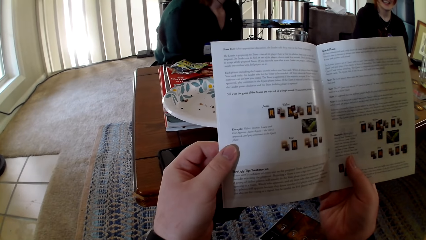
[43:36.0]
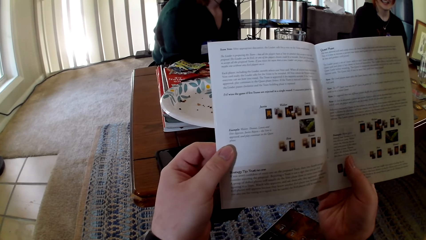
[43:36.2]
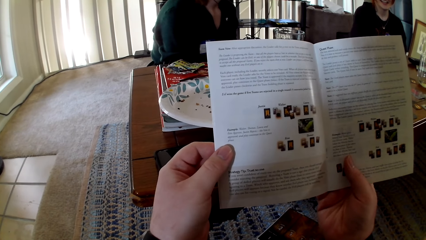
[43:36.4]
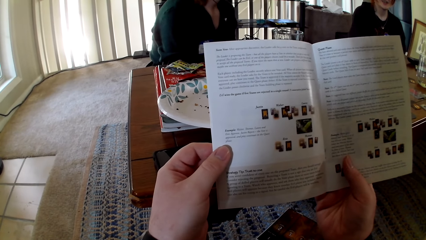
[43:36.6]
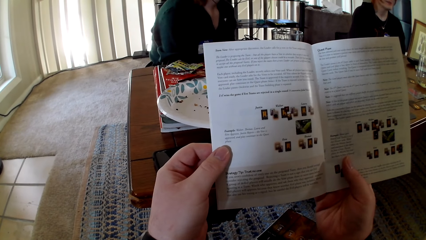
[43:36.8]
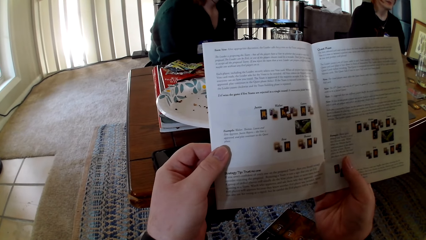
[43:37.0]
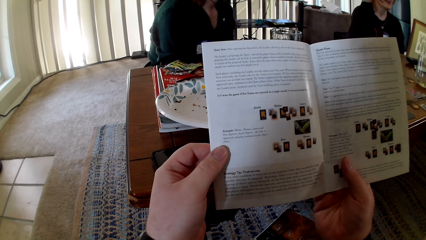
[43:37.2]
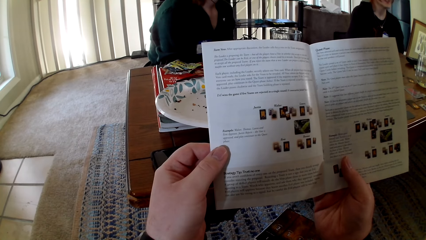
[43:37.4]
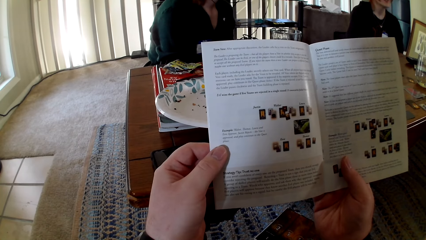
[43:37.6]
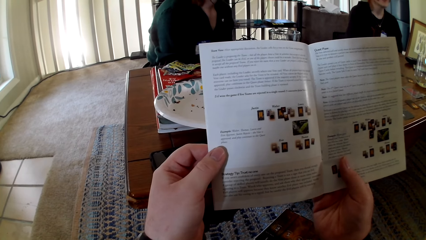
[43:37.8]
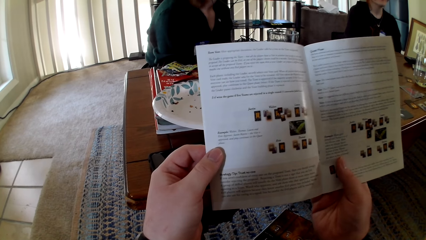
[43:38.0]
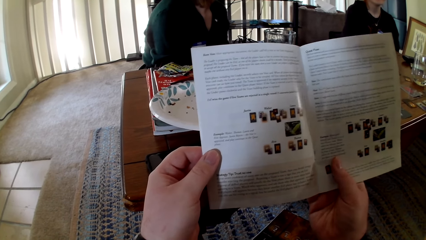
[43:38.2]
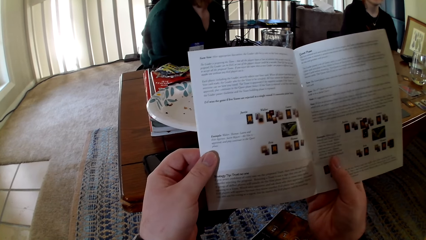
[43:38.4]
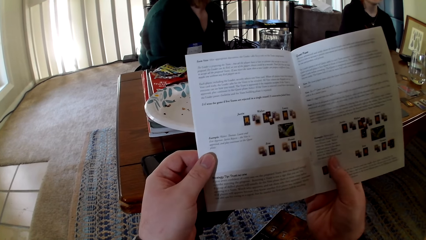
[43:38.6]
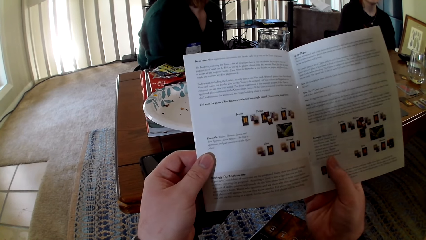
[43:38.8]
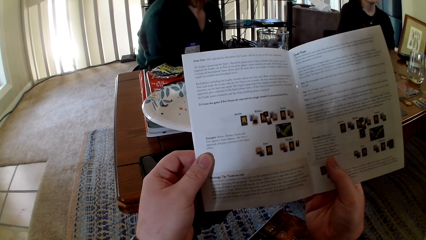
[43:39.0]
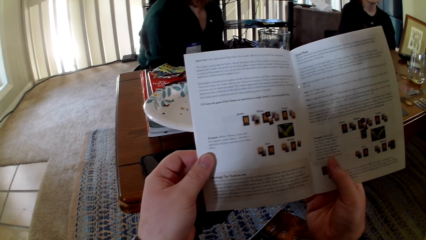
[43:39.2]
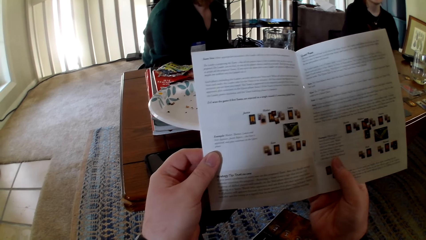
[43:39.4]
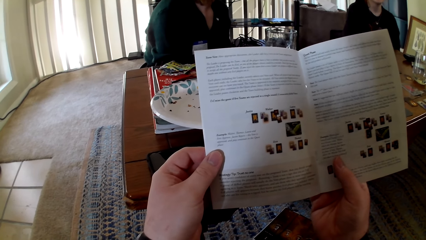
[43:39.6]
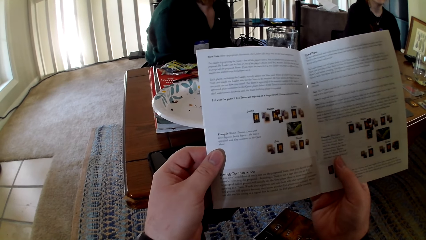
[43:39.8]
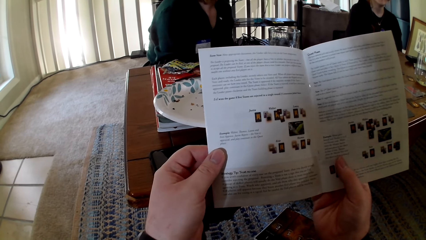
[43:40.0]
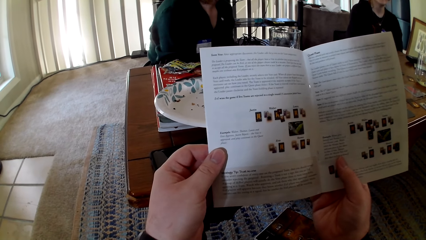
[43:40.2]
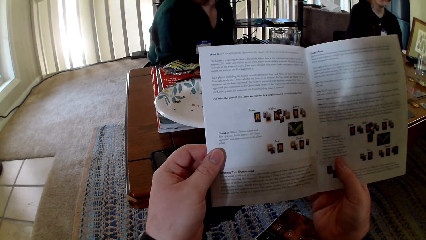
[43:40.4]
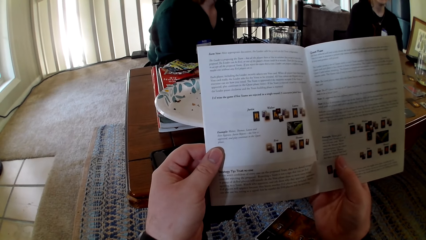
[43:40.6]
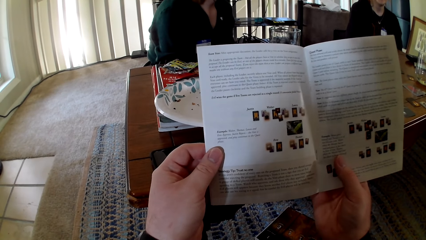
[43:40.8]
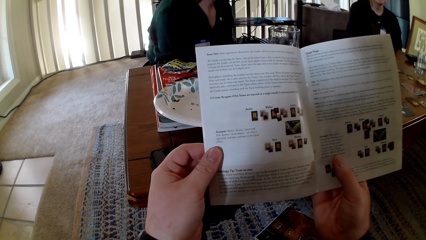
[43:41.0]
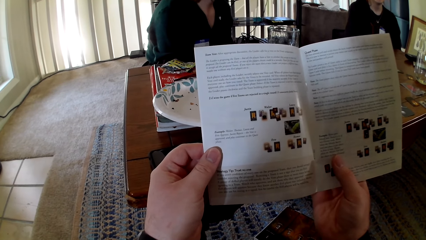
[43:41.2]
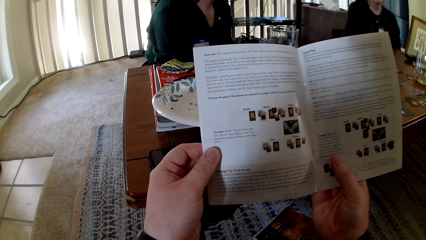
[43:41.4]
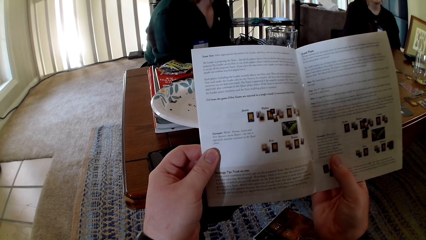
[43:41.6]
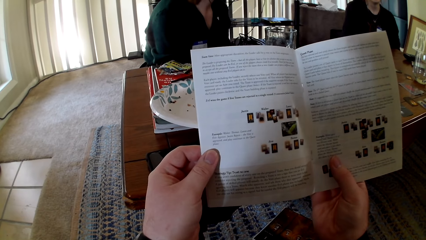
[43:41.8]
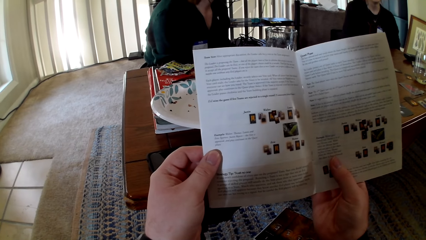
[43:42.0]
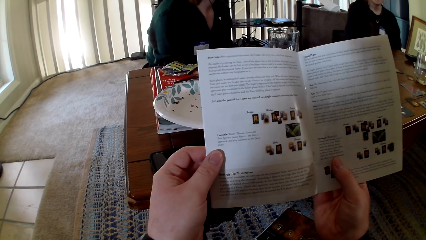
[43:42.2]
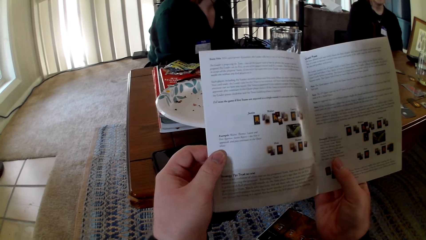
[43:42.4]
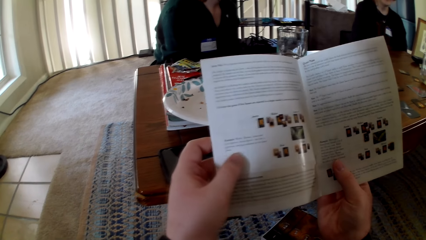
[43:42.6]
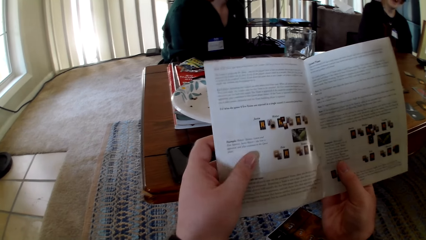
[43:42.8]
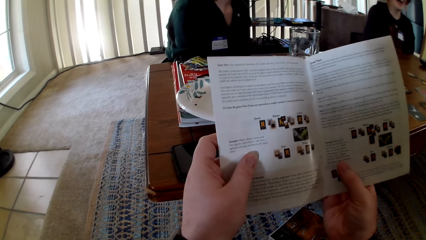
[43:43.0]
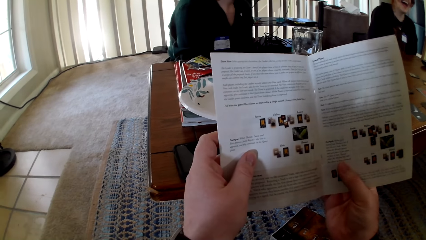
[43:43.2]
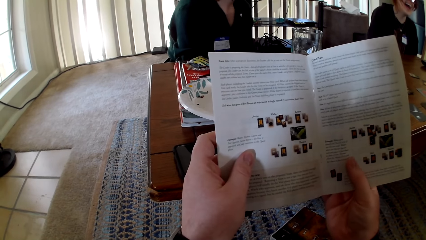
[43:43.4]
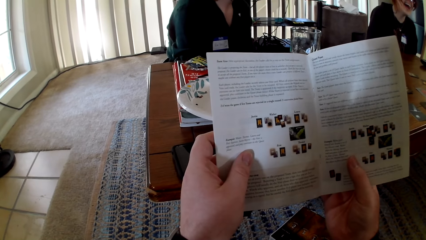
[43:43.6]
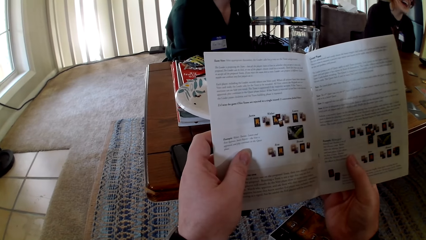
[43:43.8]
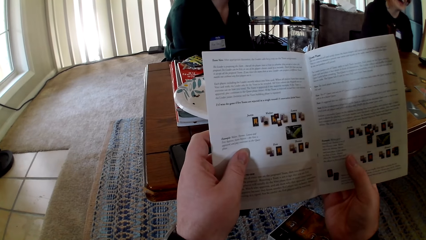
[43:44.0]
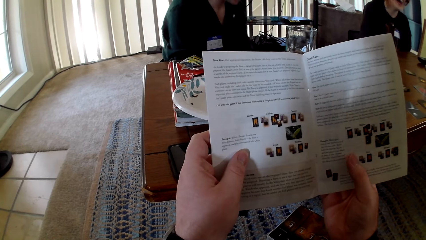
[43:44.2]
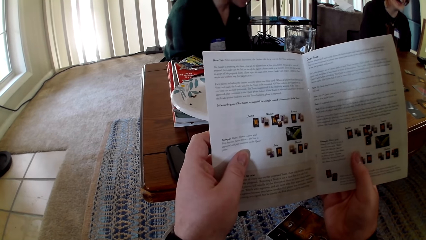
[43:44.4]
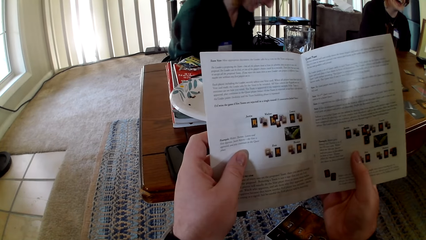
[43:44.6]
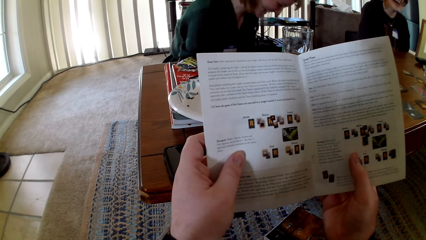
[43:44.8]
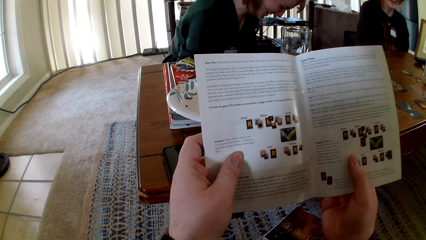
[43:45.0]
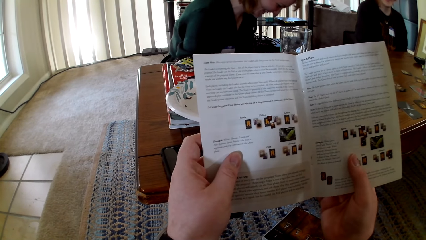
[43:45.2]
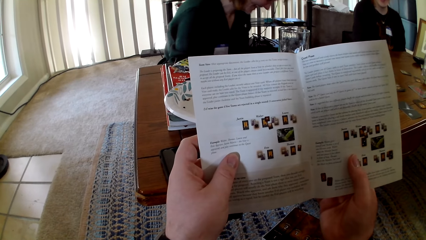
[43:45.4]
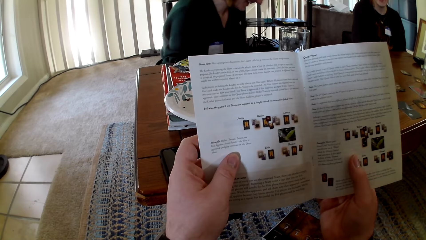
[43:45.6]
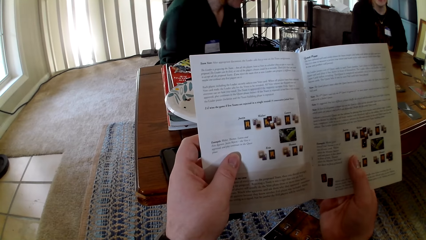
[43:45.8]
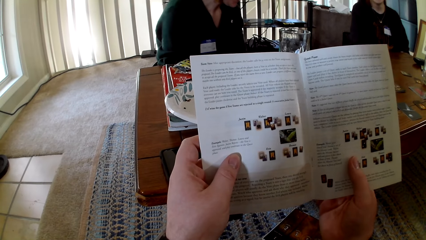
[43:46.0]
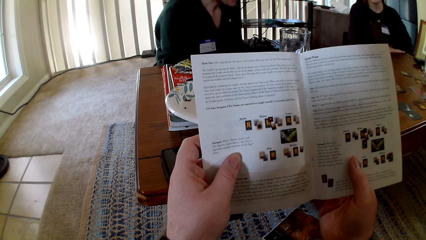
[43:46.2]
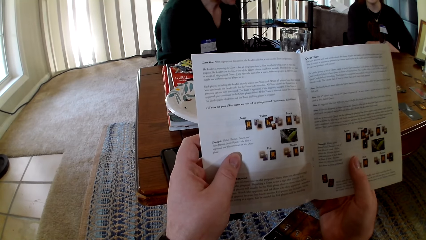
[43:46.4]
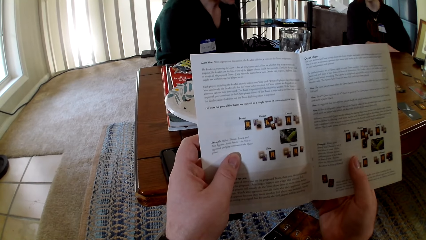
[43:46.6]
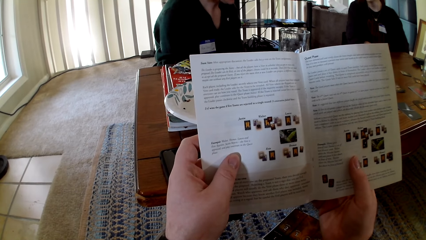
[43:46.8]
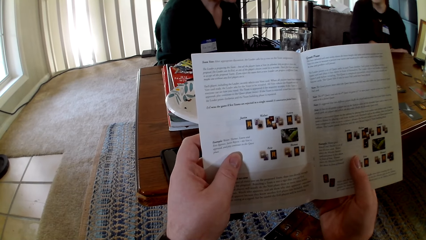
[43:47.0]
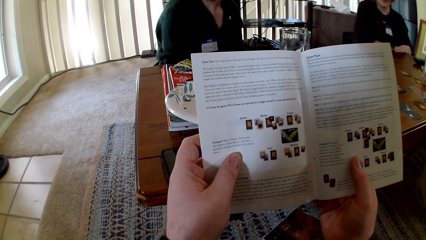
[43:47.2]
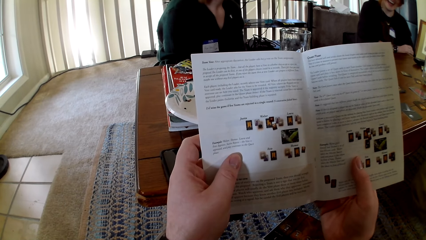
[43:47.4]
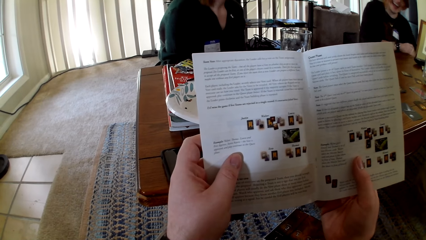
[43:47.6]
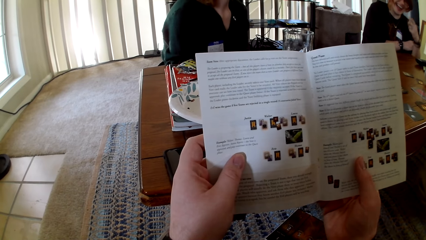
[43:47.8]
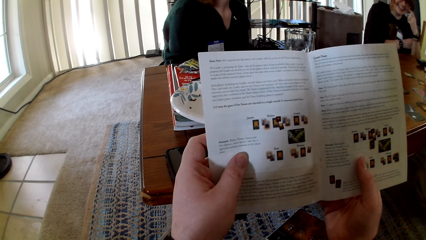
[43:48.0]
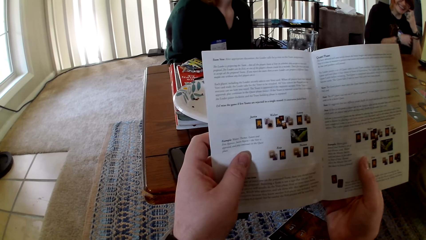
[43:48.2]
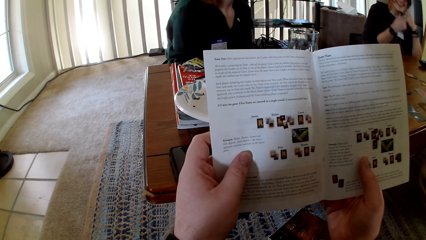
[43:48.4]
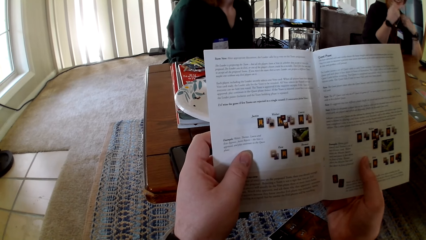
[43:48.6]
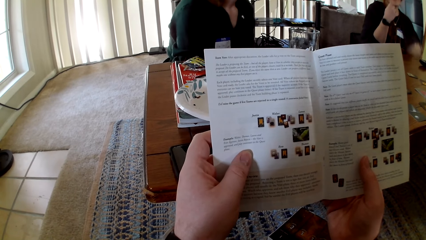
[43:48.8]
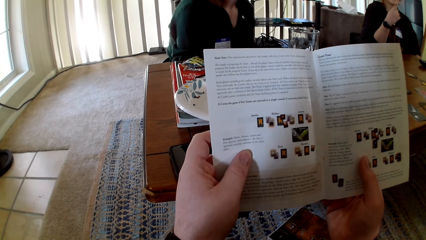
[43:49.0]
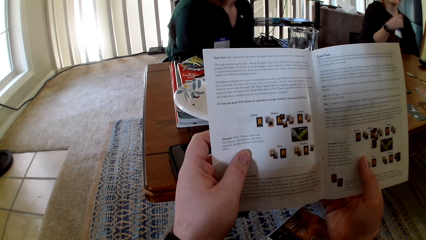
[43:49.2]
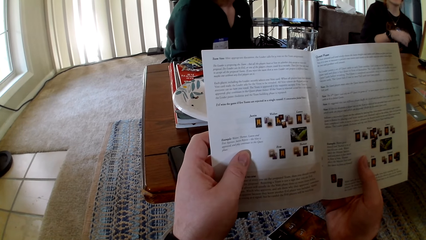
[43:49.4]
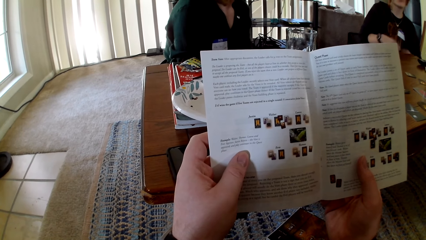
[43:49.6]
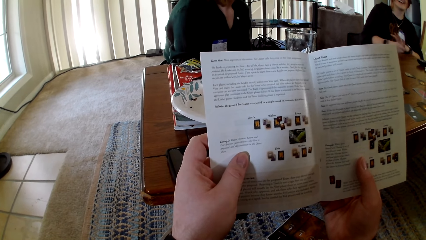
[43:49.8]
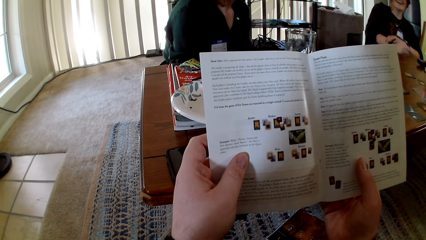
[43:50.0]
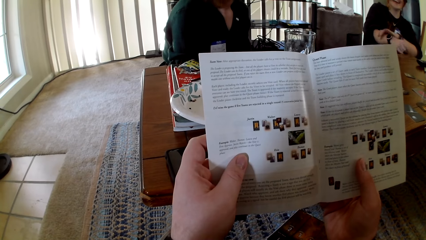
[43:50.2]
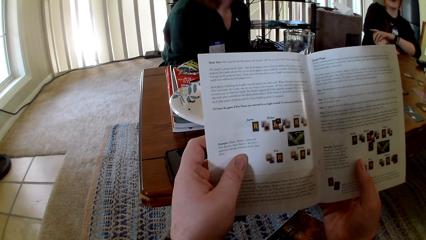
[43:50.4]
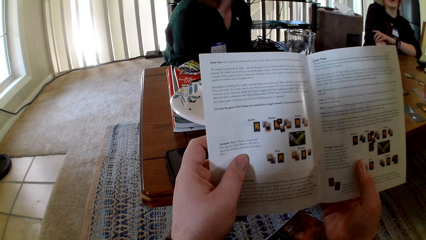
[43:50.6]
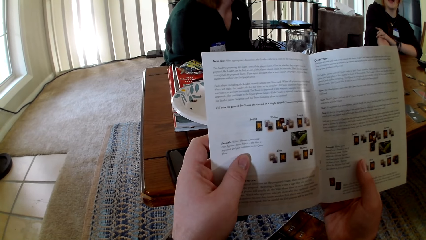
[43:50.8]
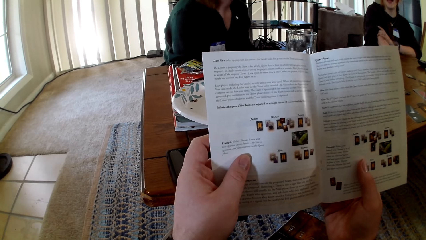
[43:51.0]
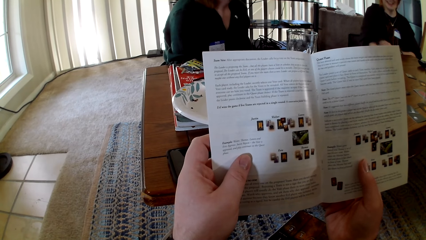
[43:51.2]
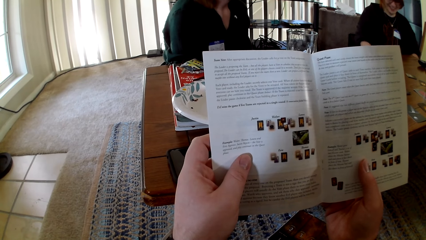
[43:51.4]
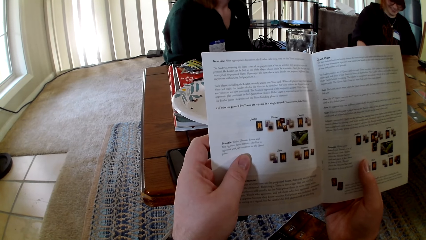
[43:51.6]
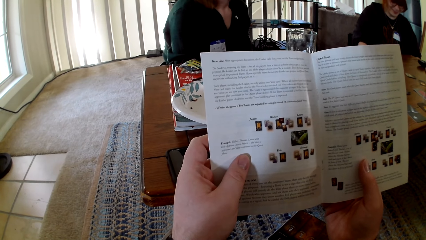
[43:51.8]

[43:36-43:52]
A woman pulls her sweater. The camera wearer reads the pamphlet.
